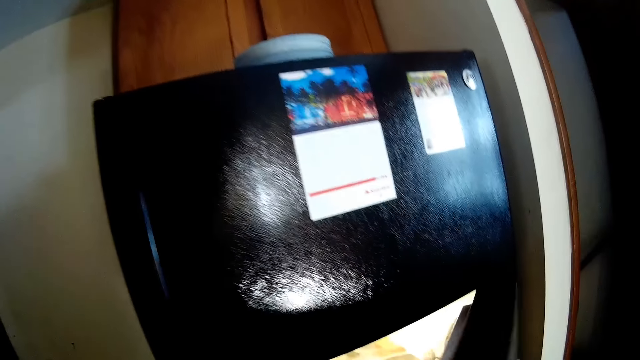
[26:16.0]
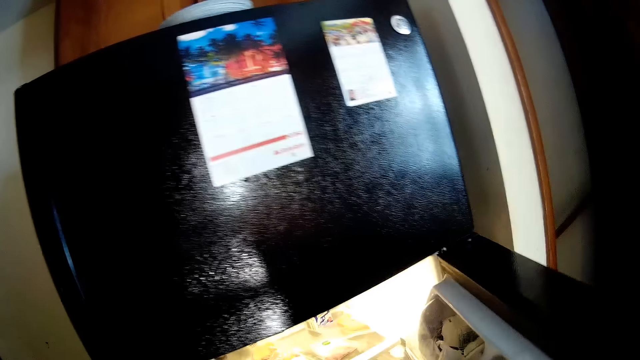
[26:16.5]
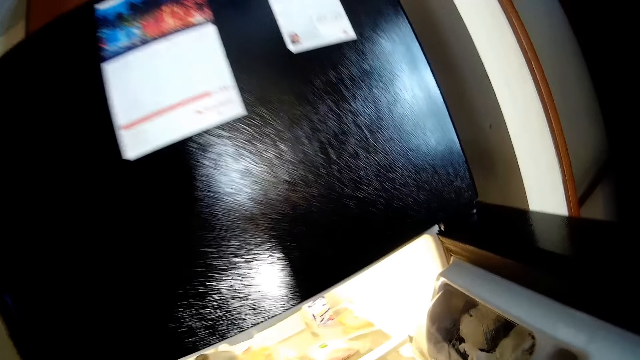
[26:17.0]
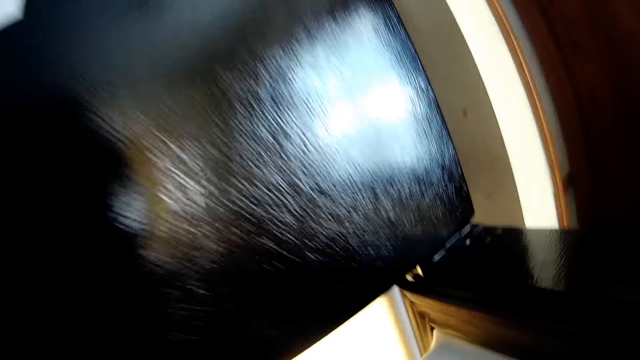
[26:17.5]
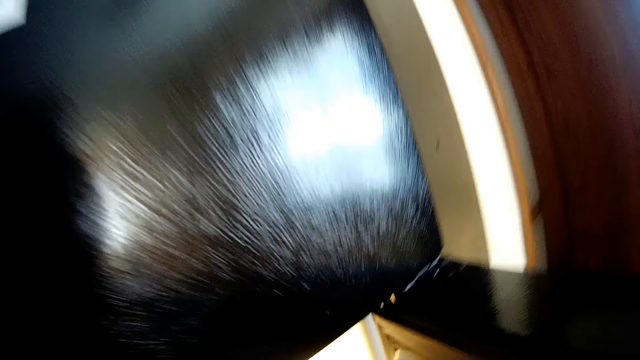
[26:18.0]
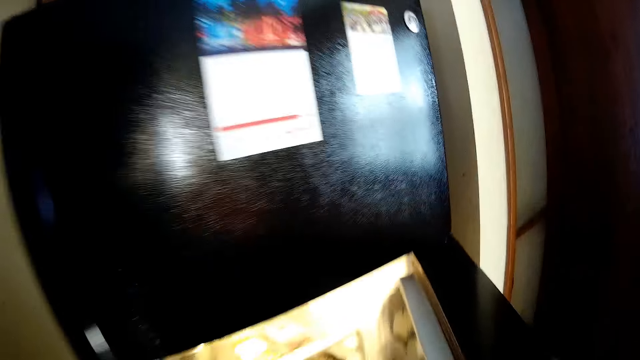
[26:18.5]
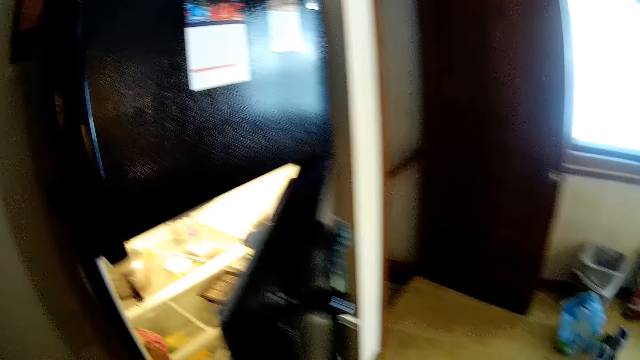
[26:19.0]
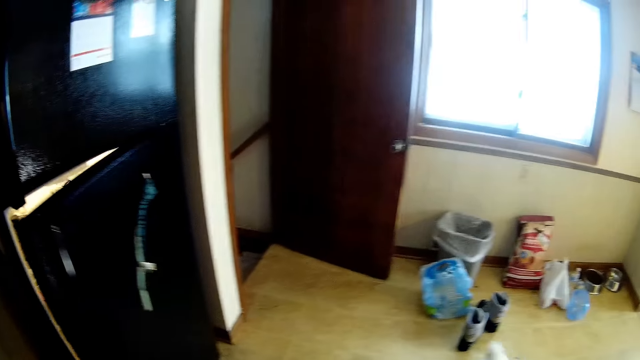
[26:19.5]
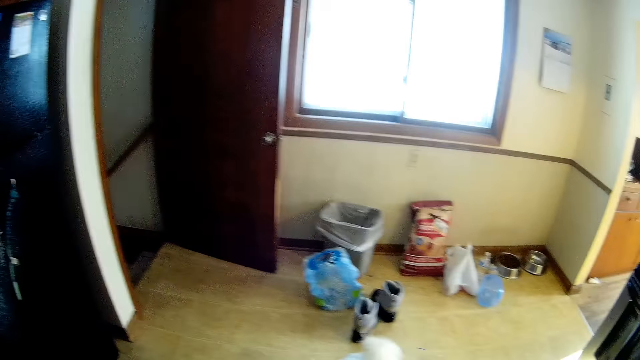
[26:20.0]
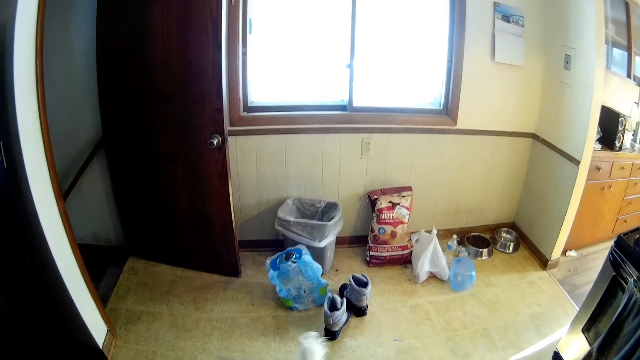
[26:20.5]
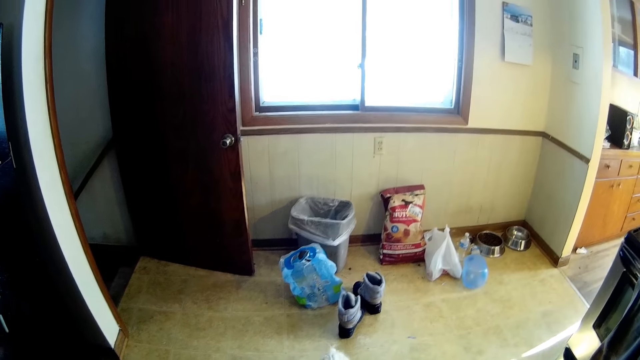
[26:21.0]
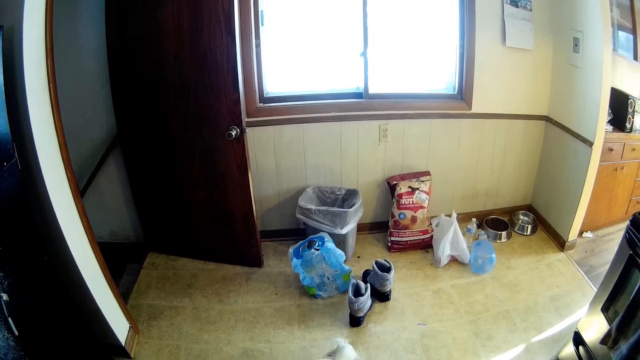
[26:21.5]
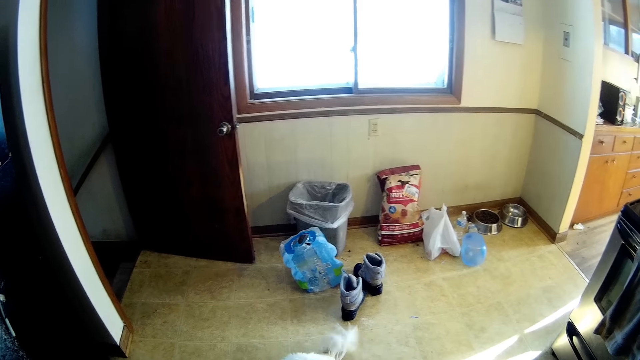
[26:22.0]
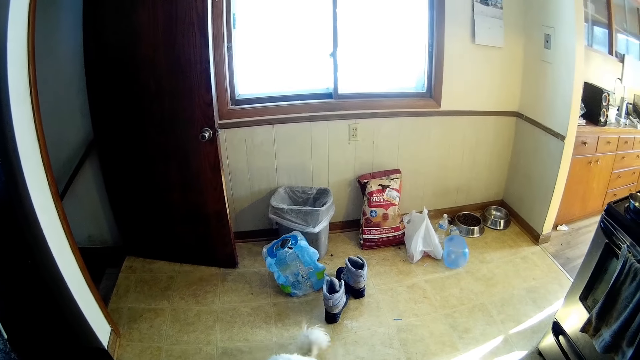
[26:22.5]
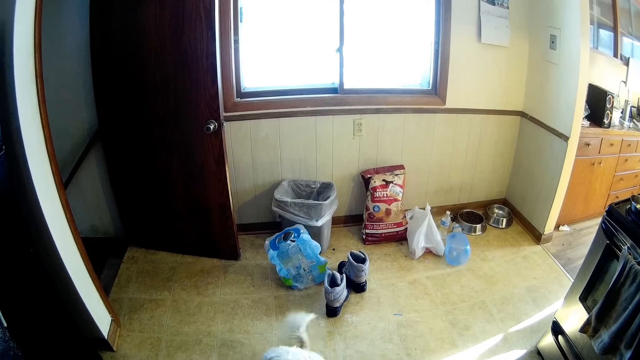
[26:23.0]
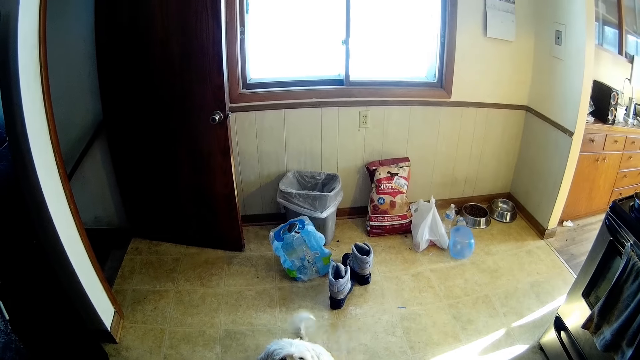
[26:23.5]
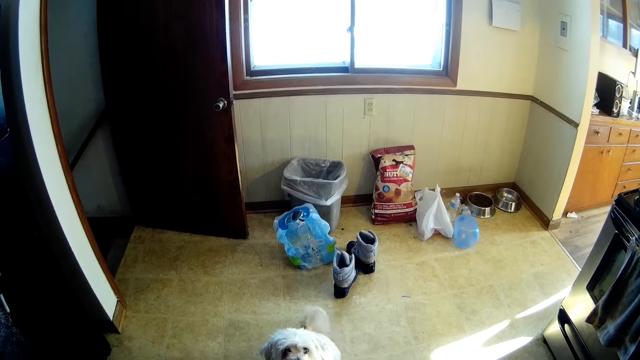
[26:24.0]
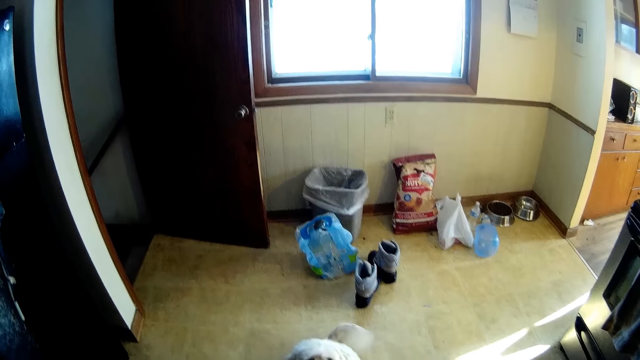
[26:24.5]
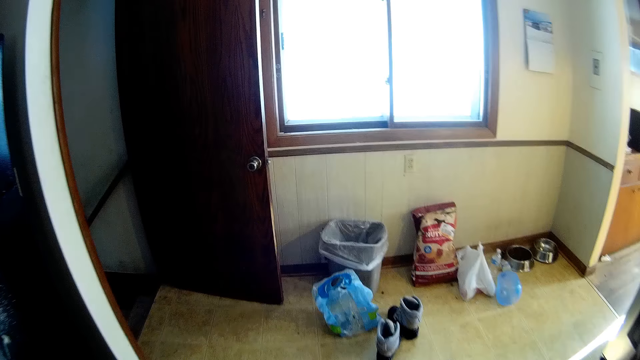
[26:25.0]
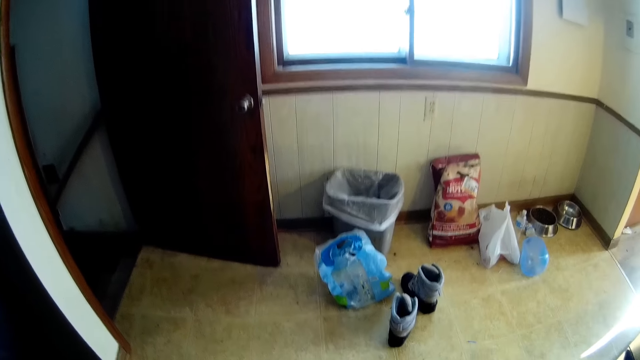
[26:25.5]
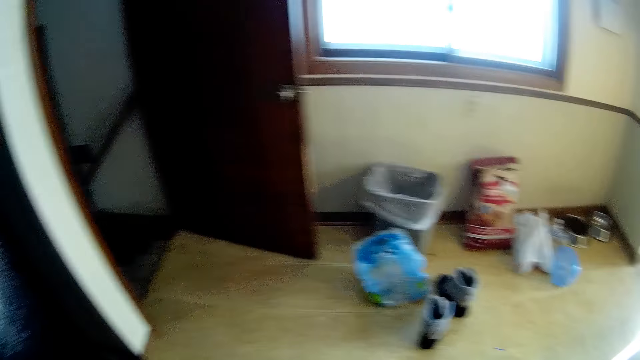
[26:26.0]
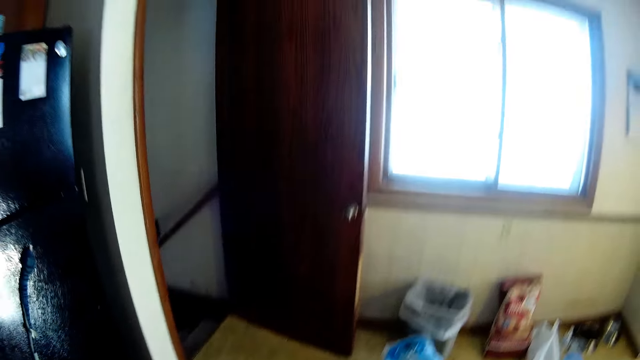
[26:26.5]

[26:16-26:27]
The camera wearer opens the lower part of a fridge with his right hand. He closes the lower part of the fridge with his right hand. He looks around.

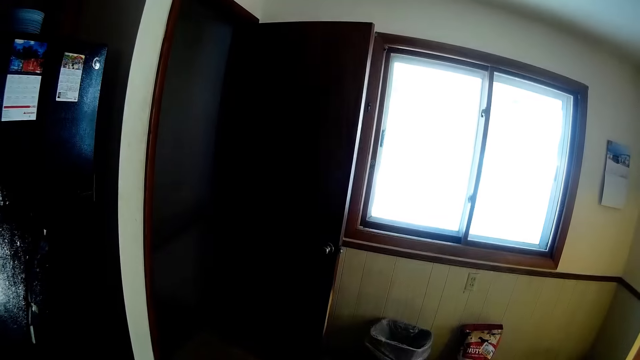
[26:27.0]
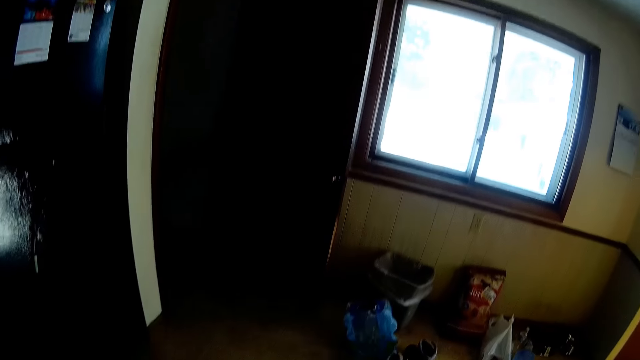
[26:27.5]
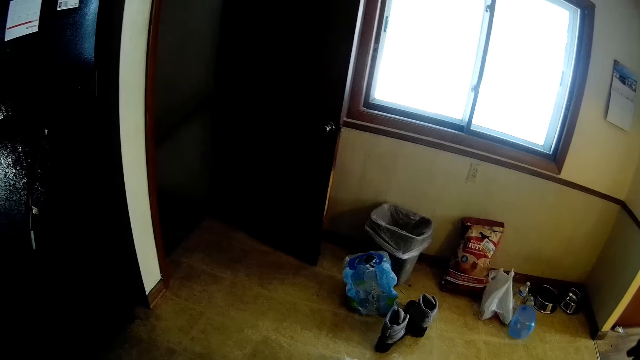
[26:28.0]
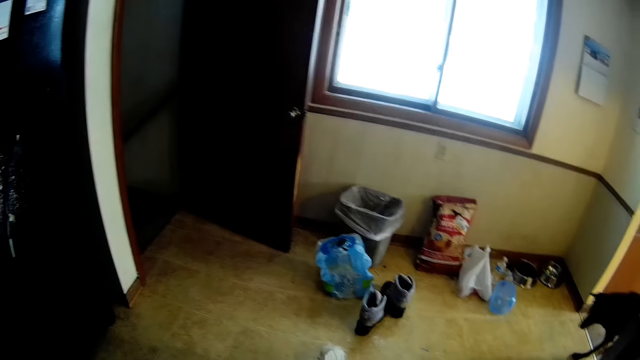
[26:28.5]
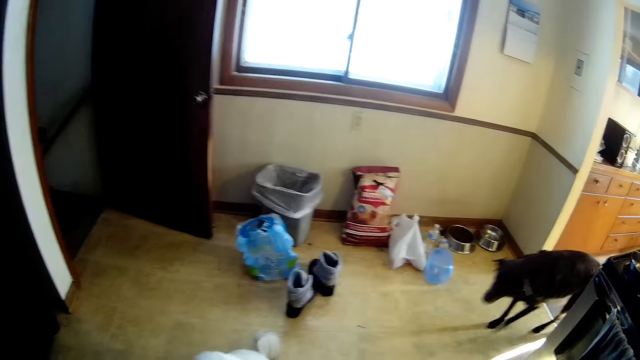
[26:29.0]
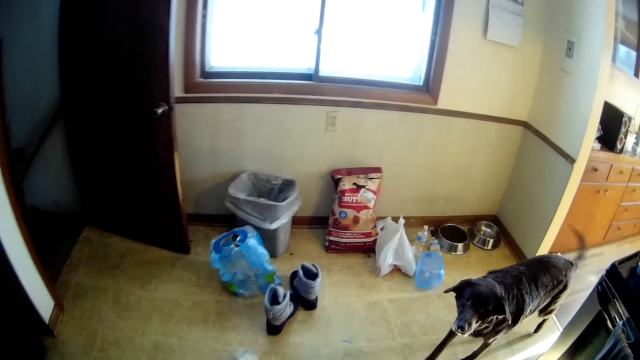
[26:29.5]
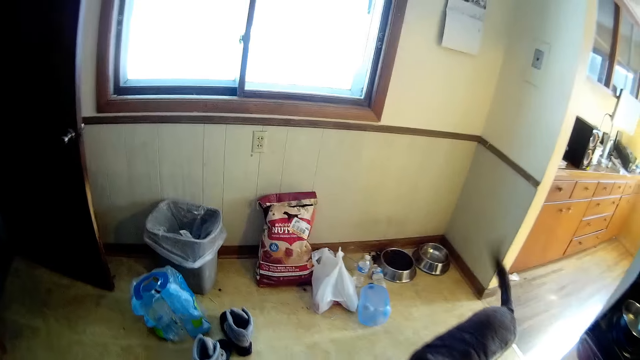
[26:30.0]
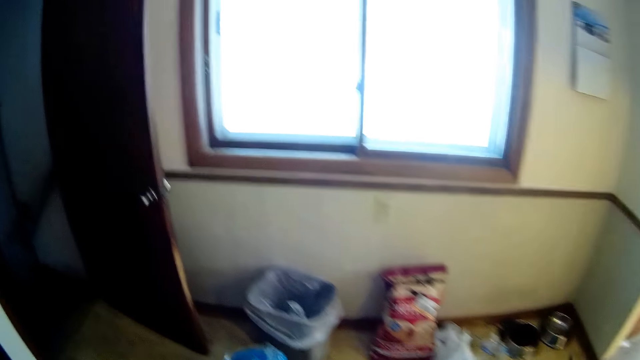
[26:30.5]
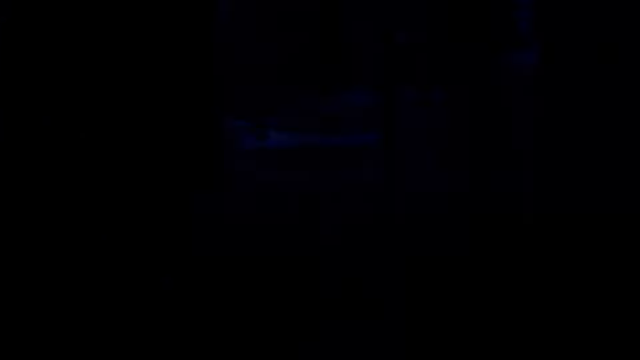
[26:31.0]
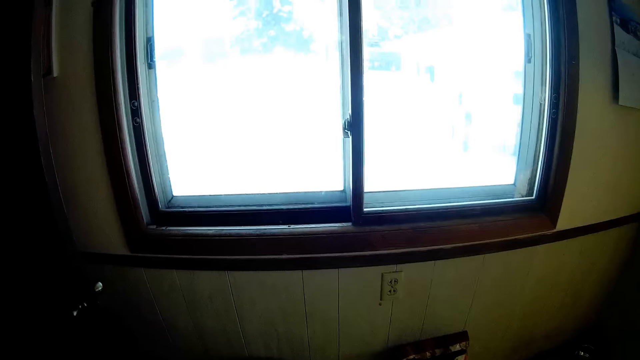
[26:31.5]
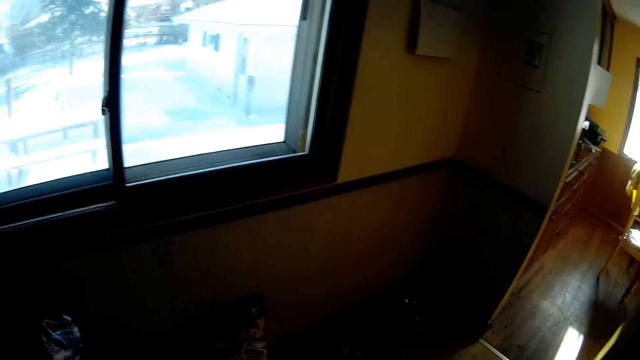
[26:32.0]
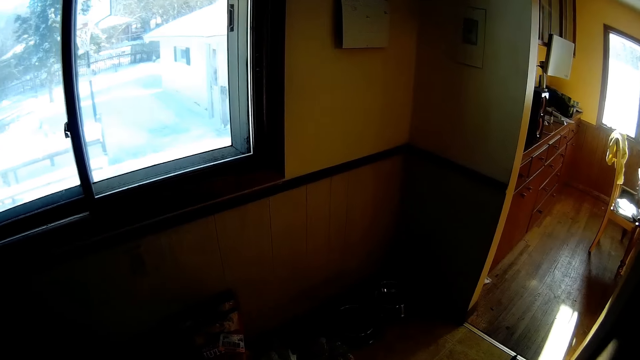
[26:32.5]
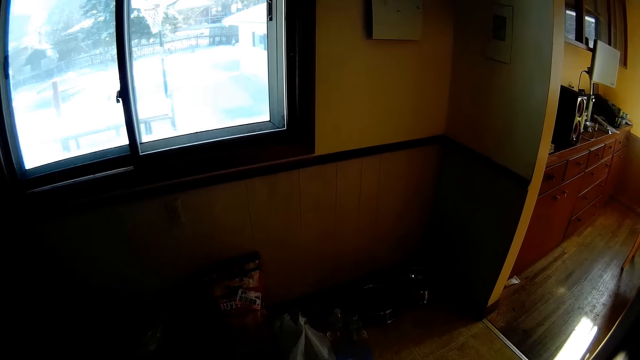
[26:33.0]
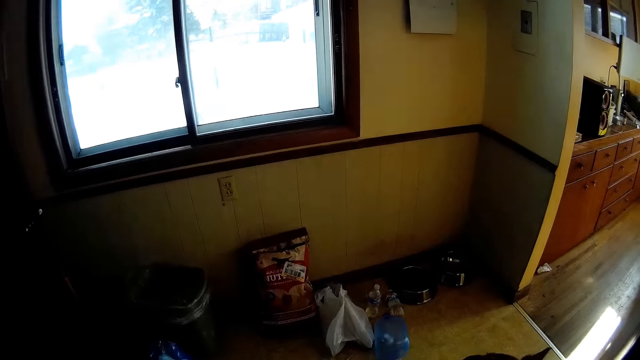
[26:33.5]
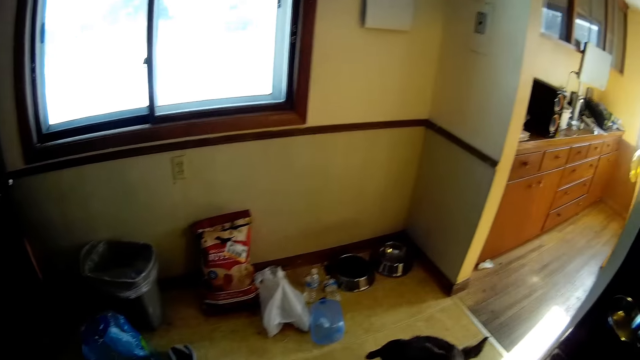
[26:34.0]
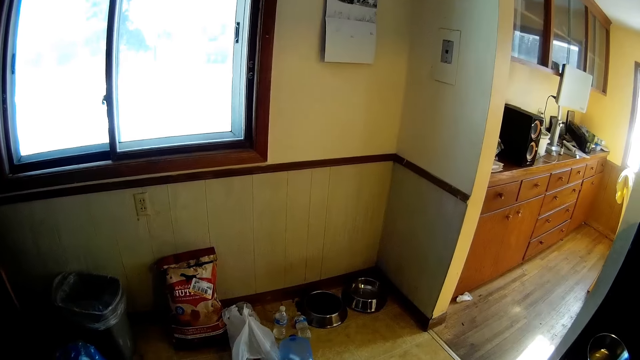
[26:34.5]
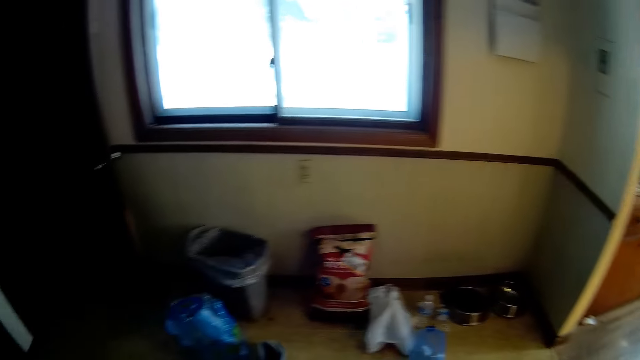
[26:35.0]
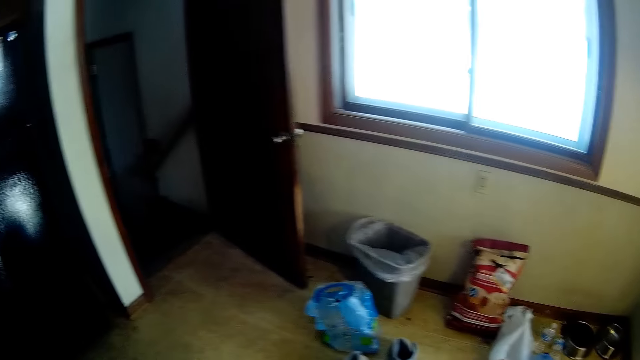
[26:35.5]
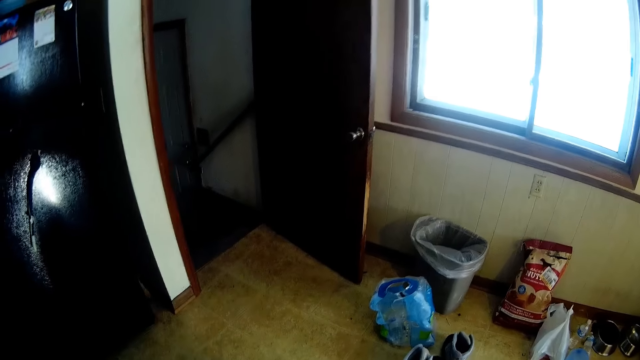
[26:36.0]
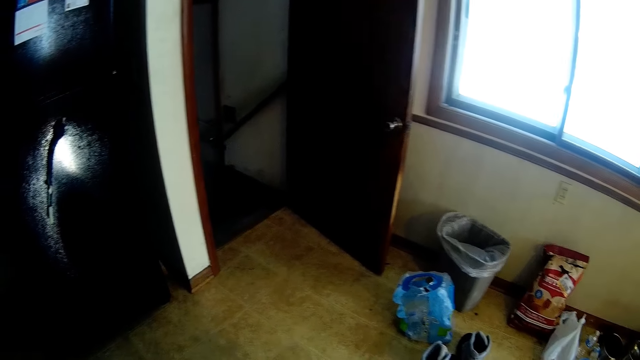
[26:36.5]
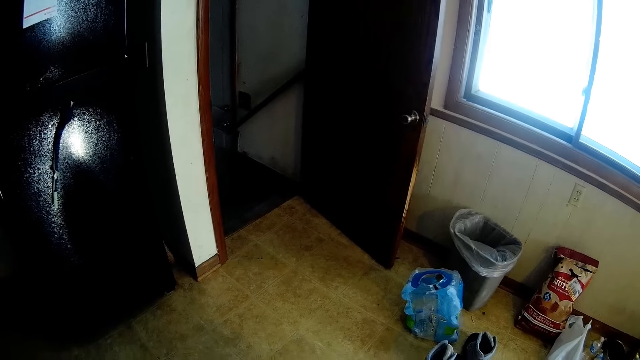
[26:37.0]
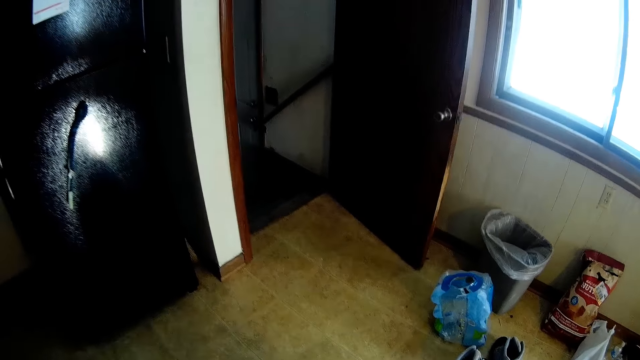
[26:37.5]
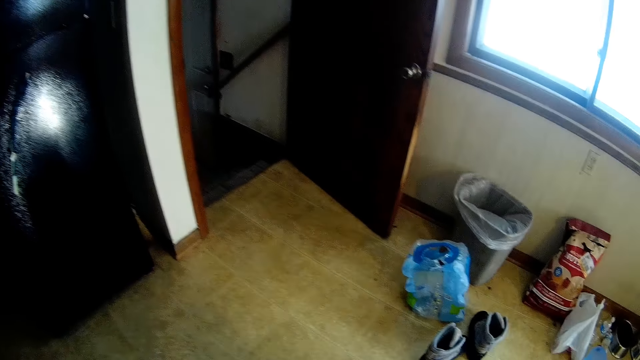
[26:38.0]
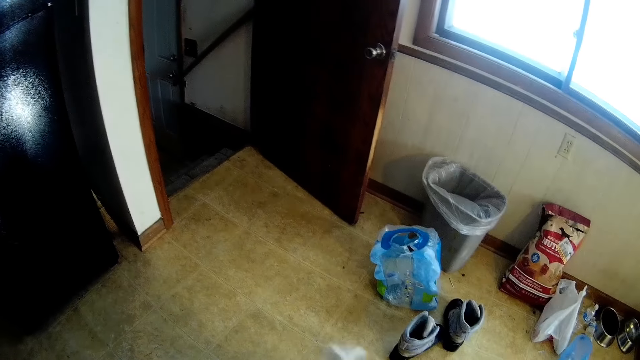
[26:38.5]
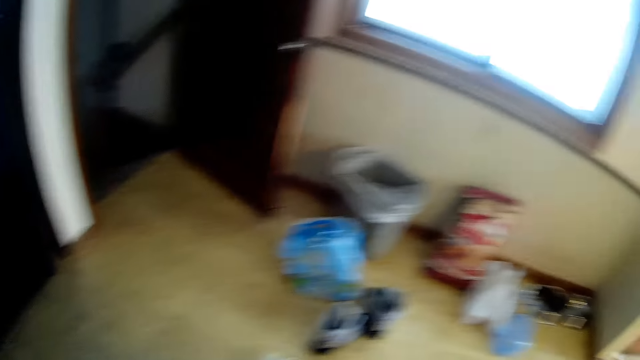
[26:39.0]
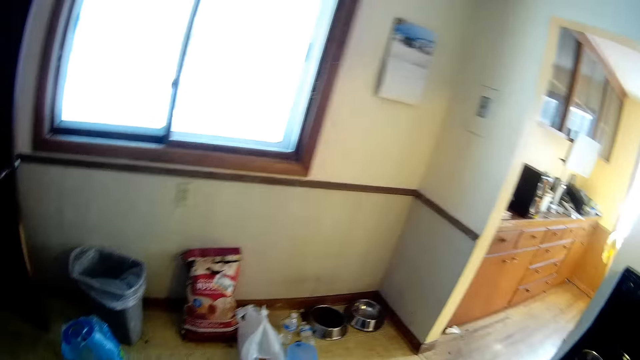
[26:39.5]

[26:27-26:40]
A dog walks. The camera wearer looks outside. They walk around.
